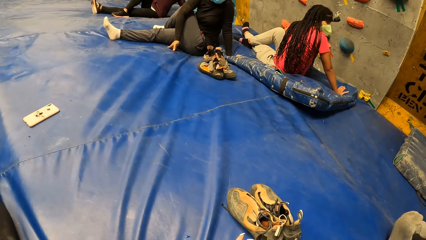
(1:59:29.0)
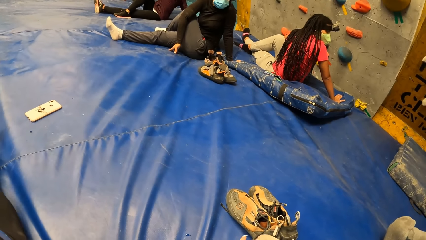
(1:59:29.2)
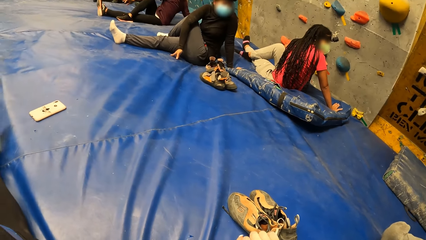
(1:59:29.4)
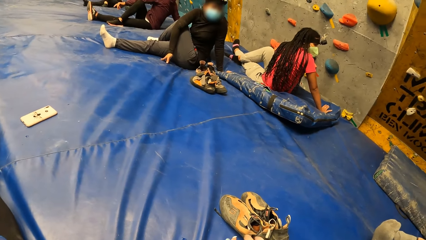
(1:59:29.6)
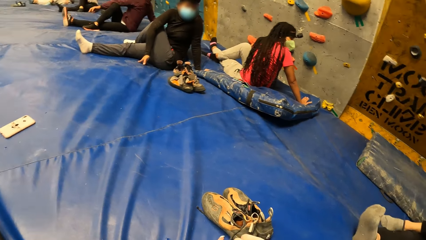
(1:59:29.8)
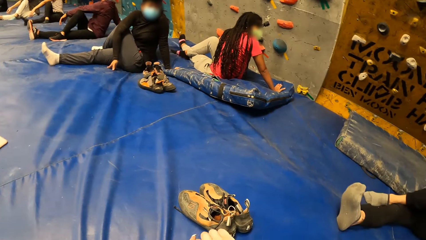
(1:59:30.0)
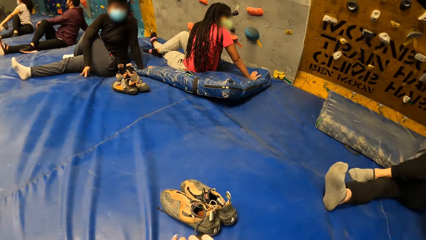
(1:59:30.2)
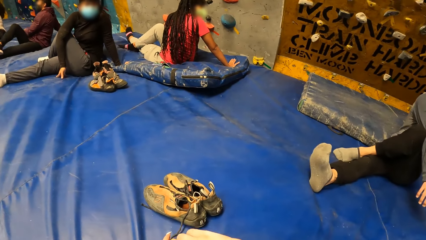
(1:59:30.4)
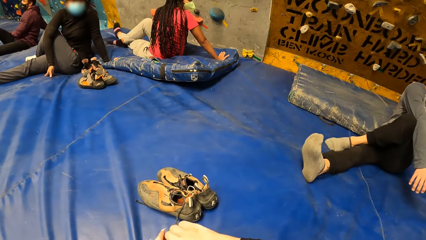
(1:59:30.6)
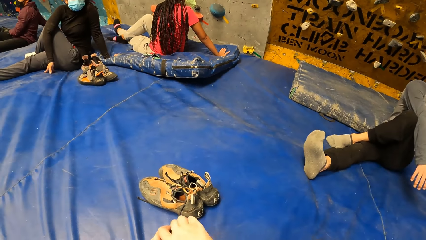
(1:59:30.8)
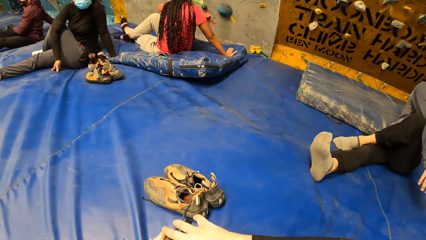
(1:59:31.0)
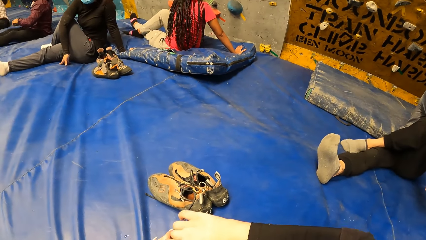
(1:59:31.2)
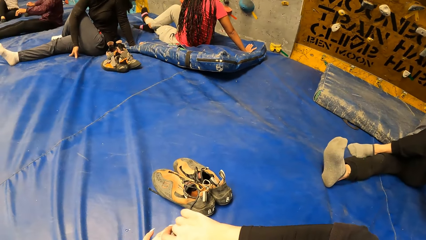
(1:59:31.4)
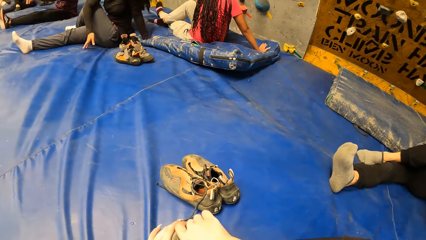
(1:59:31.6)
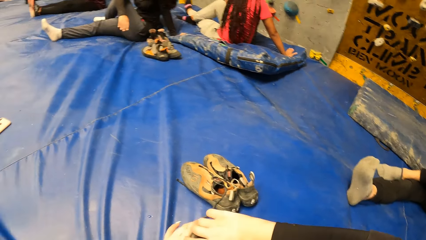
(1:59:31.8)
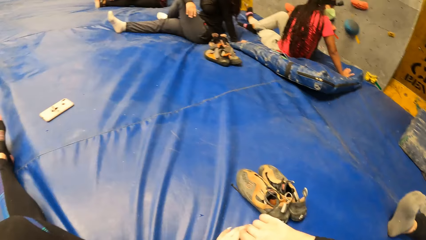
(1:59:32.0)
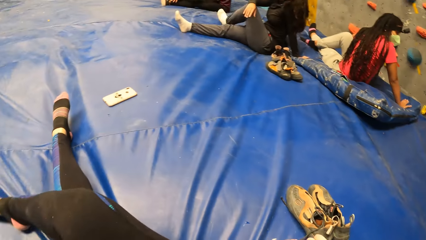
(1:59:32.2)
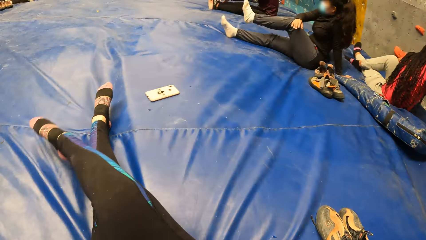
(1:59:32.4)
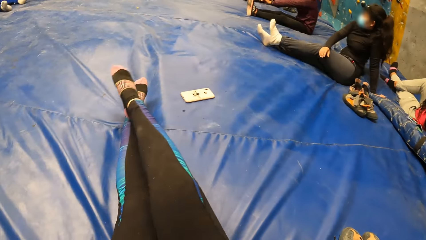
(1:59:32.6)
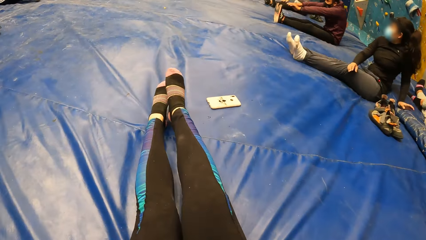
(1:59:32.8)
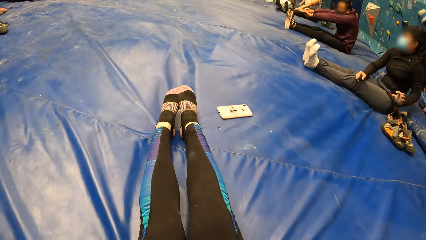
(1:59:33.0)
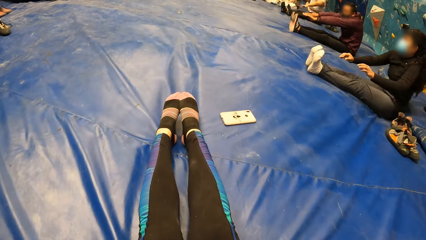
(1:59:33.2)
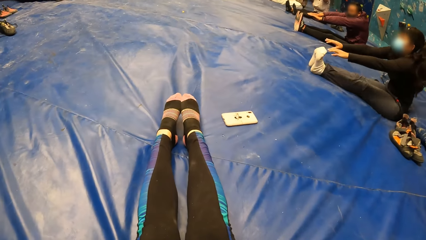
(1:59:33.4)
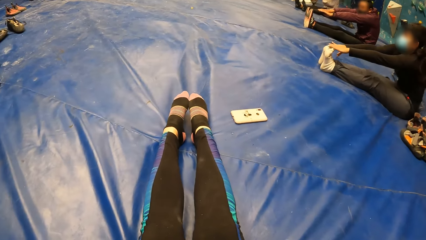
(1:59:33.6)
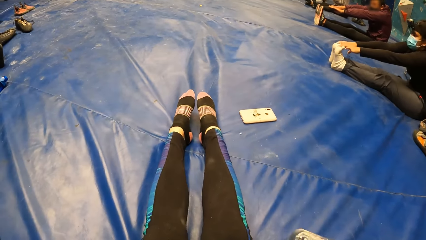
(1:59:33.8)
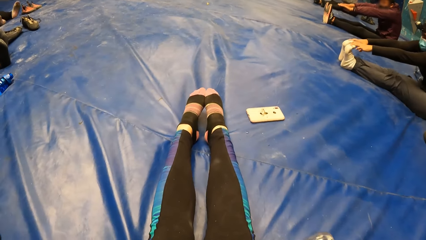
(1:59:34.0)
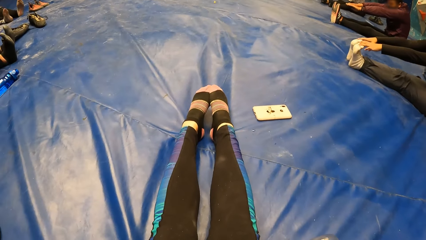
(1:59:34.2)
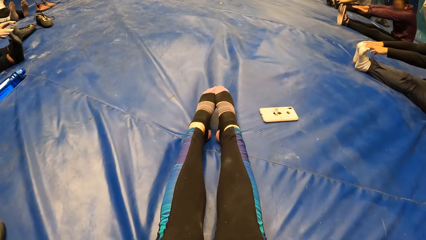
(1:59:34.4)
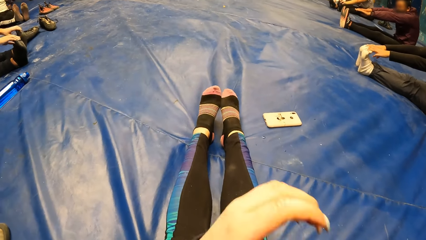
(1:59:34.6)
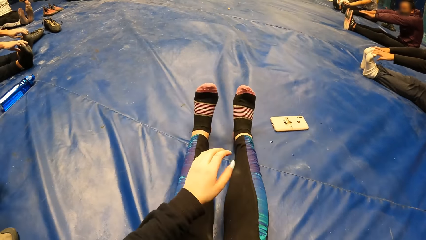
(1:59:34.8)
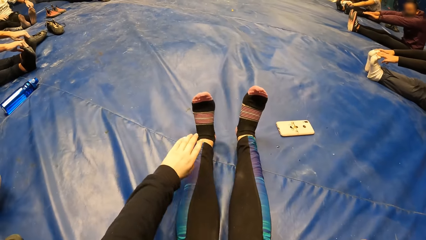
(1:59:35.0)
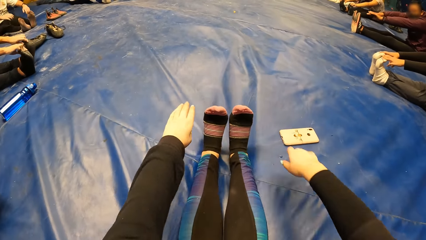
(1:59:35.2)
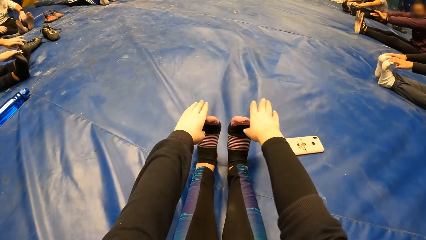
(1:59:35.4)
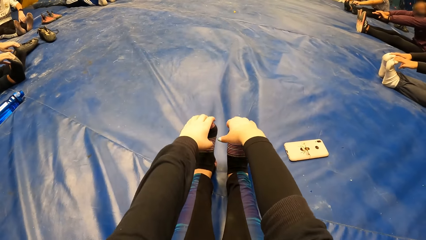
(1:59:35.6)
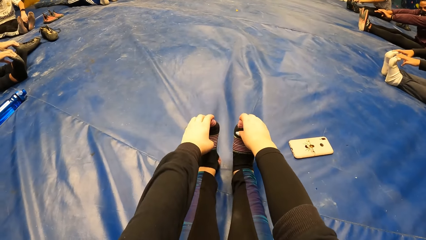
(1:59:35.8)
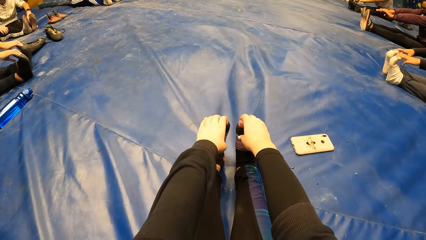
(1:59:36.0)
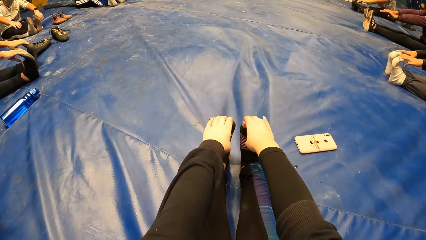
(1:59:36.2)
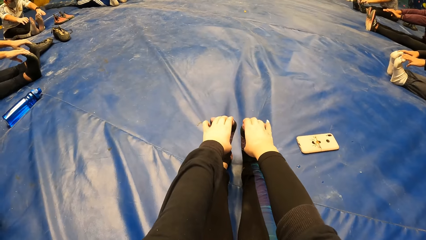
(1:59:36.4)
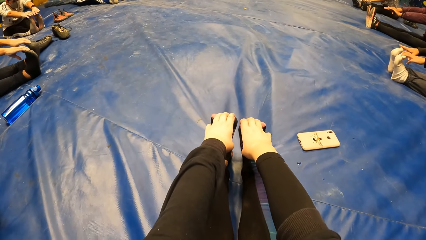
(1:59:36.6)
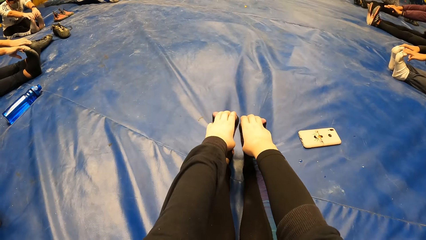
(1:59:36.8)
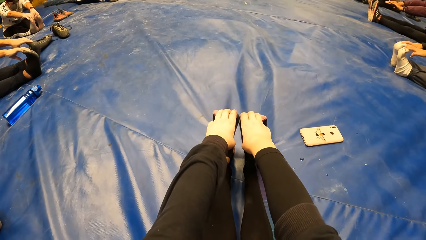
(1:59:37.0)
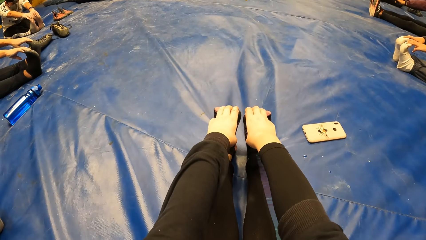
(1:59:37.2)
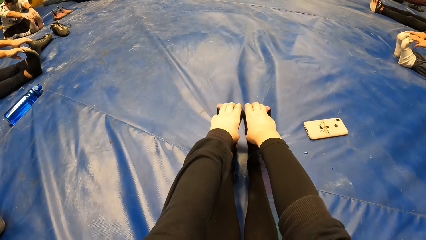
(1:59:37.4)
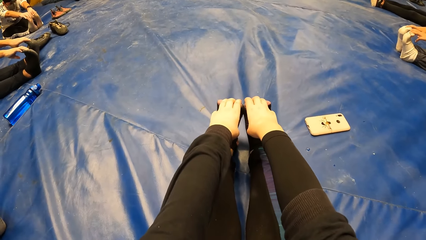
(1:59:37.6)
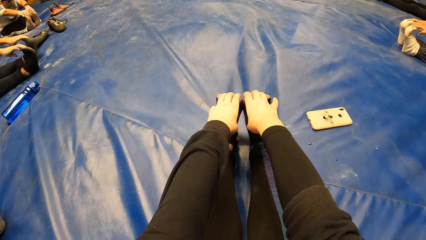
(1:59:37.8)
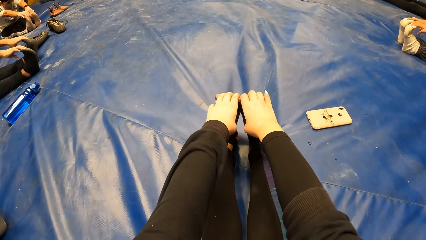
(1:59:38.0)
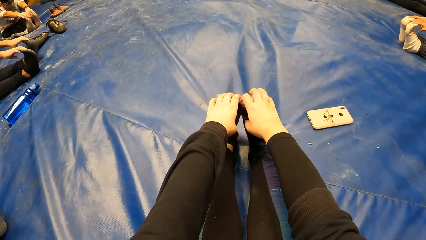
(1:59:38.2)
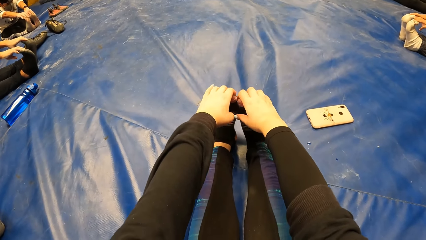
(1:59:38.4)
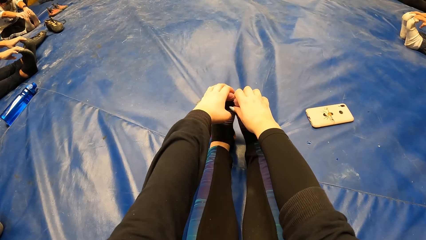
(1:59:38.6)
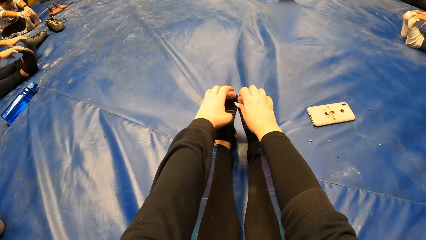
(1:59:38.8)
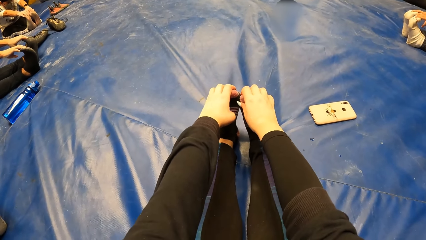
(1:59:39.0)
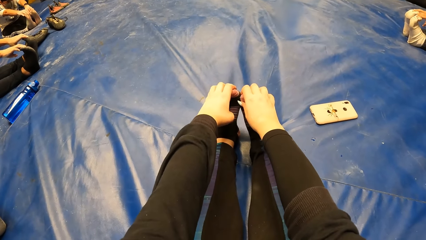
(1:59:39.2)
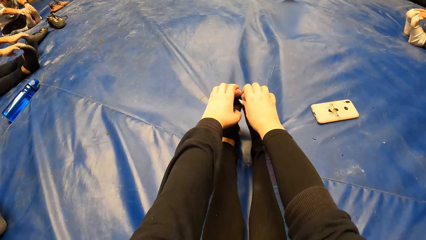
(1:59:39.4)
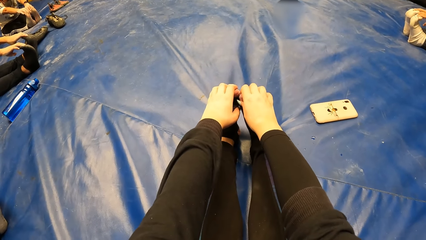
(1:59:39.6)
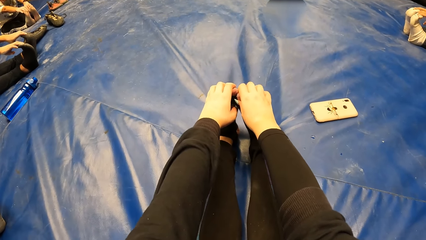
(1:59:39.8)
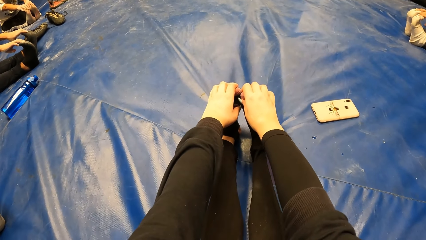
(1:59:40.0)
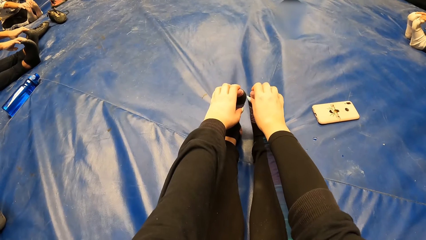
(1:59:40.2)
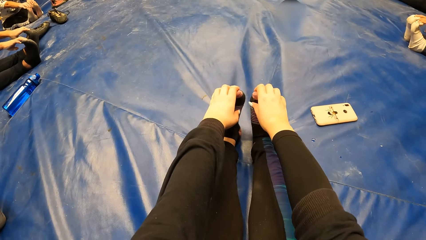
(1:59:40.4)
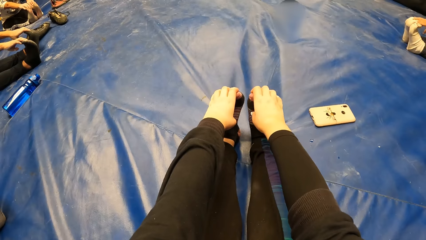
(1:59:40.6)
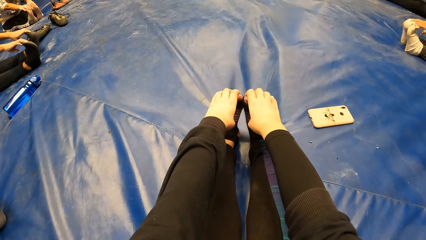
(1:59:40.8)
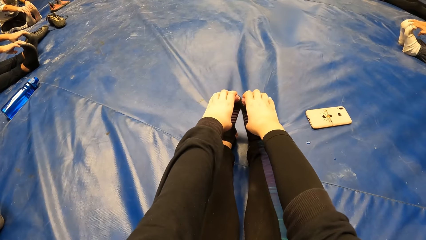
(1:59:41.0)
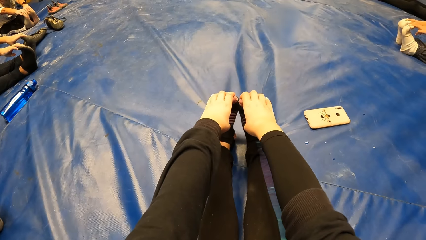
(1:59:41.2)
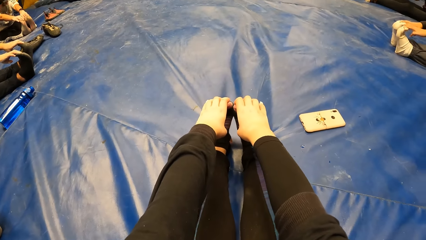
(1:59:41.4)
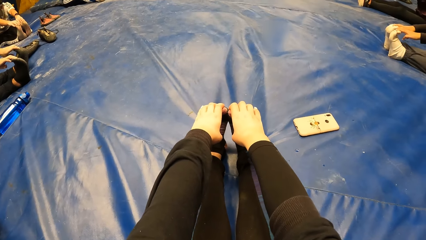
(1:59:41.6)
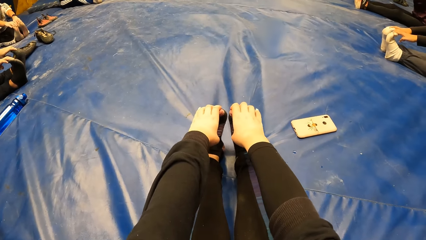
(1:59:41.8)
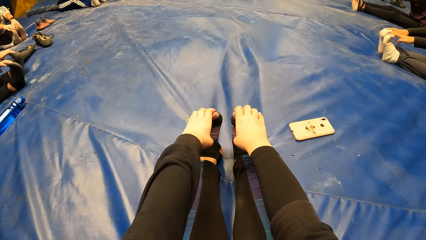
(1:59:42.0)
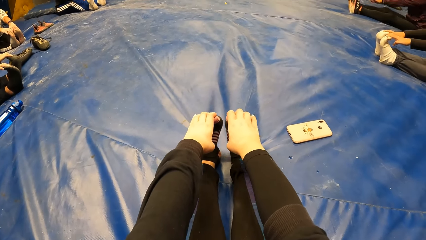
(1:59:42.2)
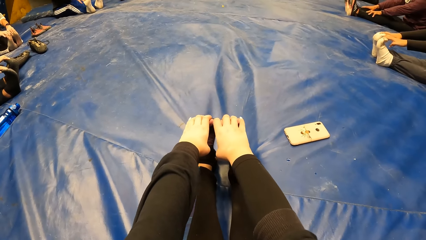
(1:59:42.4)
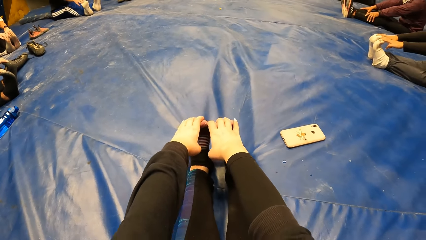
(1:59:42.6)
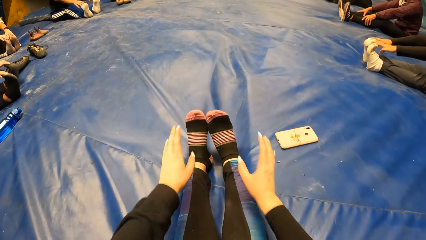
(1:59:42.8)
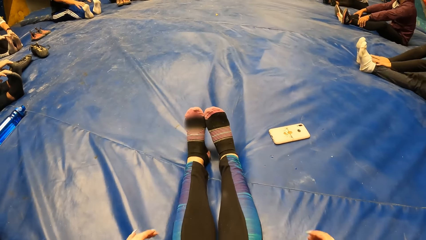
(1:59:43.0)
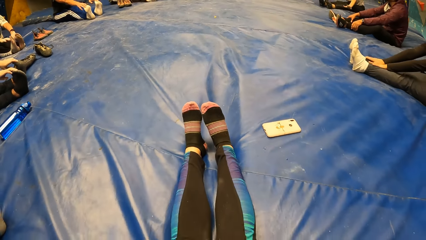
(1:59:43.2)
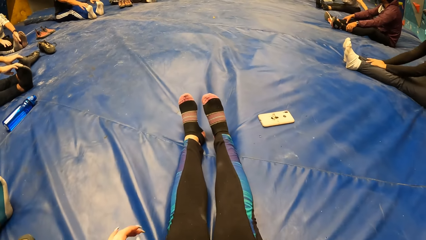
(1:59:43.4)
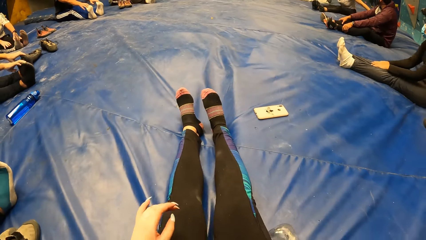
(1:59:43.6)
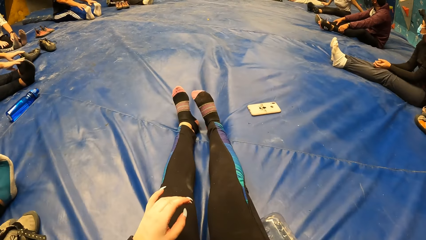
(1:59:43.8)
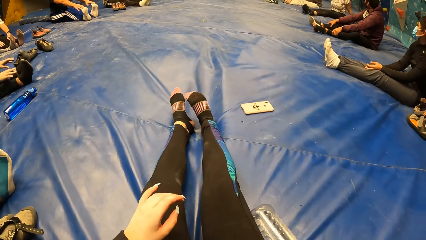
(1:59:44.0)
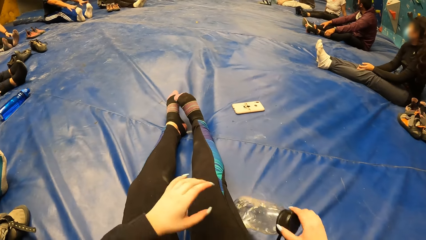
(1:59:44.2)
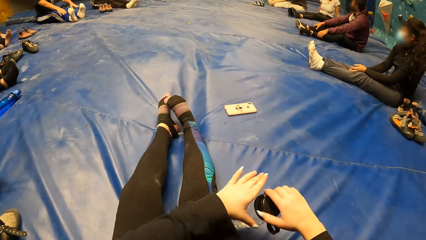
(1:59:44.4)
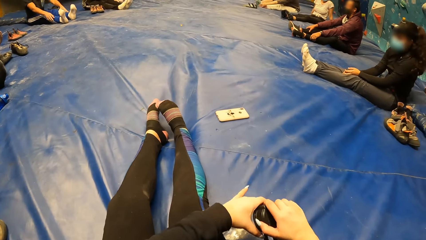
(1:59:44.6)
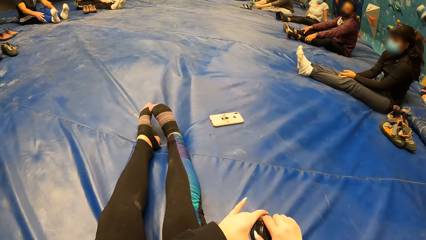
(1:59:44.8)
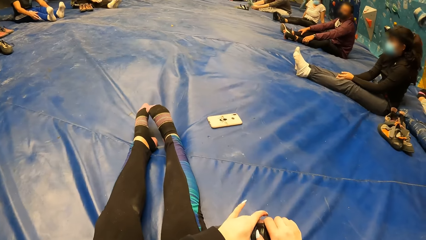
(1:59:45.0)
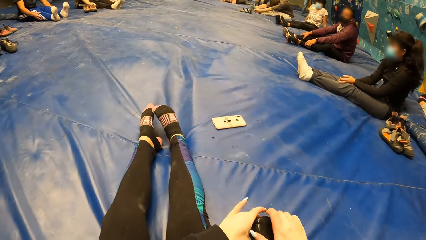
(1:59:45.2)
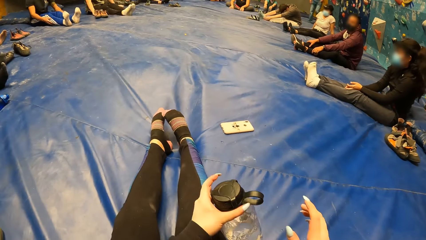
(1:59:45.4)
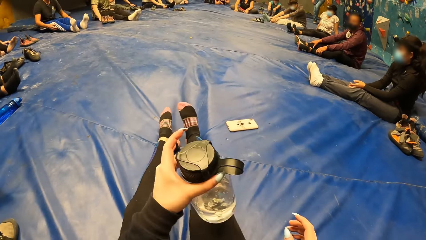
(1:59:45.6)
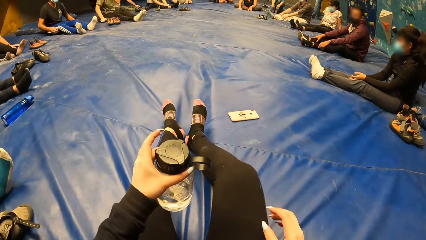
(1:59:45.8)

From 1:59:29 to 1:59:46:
The camera wearer looks around. She stretches out her right leg forward. A lady stretches out her left leg. The camera wearer exercises repeatedly. The lady holds her toes with her fingers. The camera wearer holds her toes with her fingers. The lady places her arms on her legs. The camera wearer picks up the water bottle from the crash pad with her right hand. She holds the water bottle with both hands. She holds the water bottle in her left hand.
